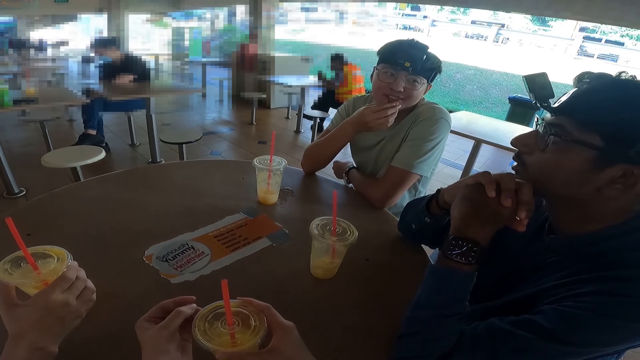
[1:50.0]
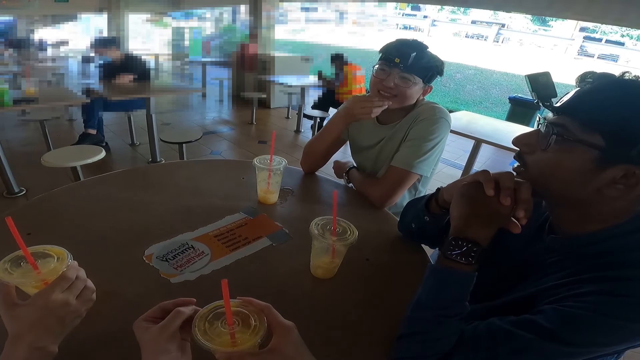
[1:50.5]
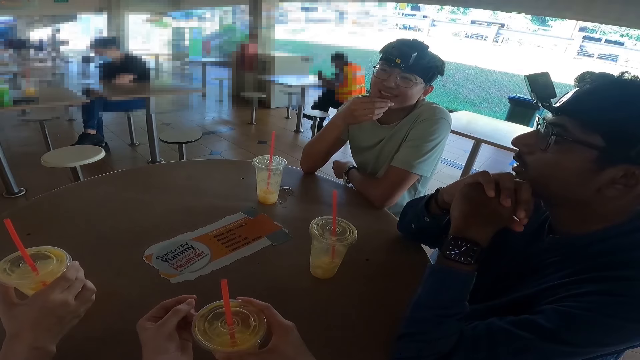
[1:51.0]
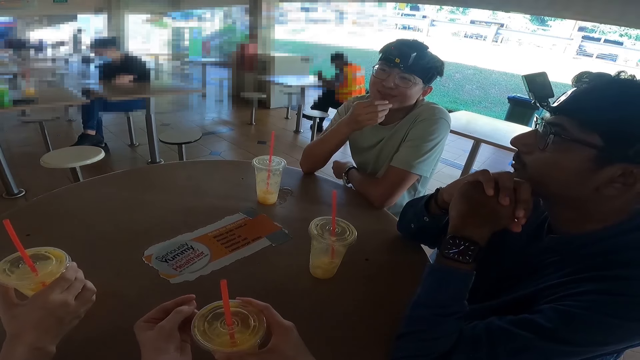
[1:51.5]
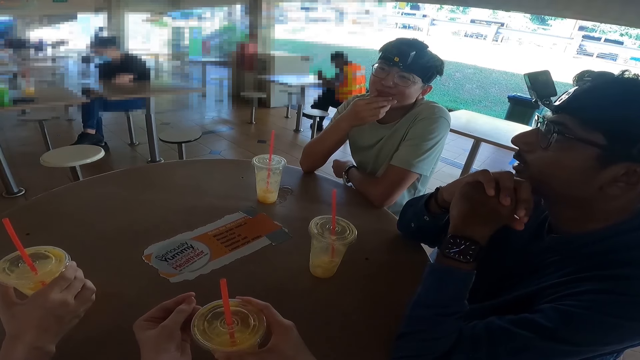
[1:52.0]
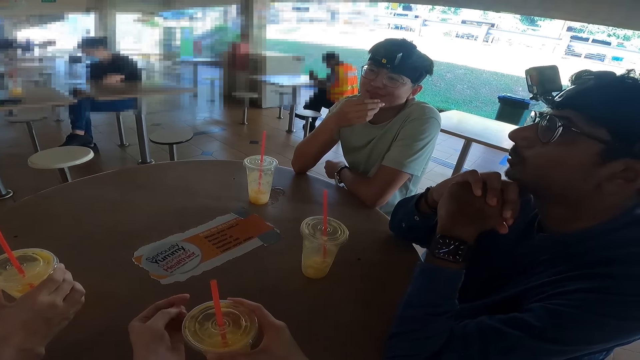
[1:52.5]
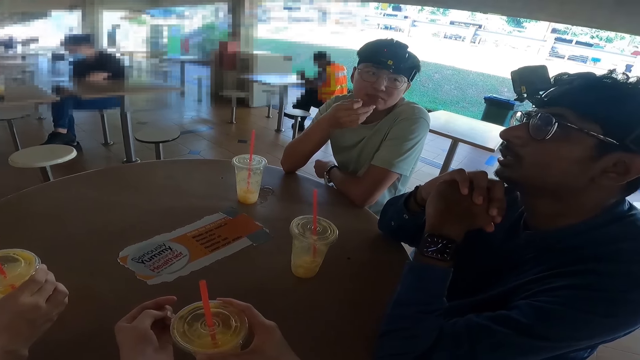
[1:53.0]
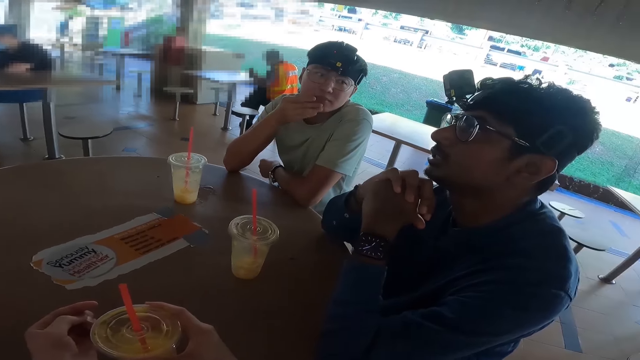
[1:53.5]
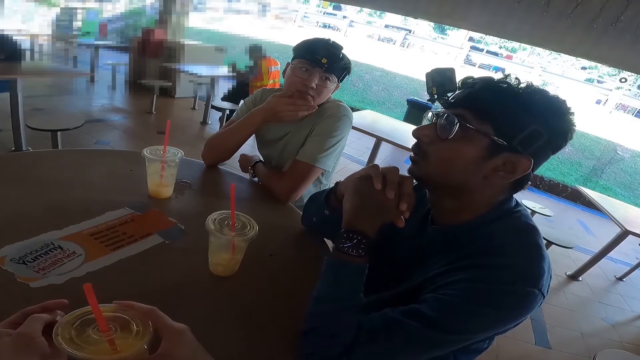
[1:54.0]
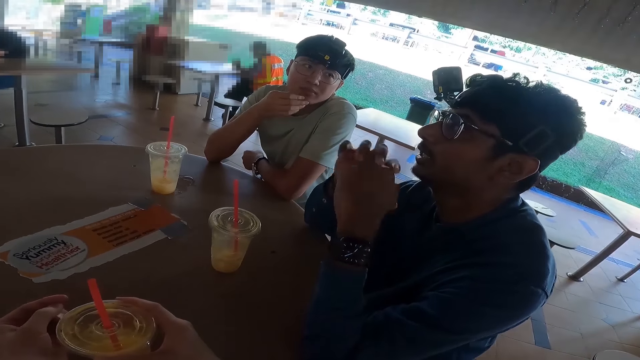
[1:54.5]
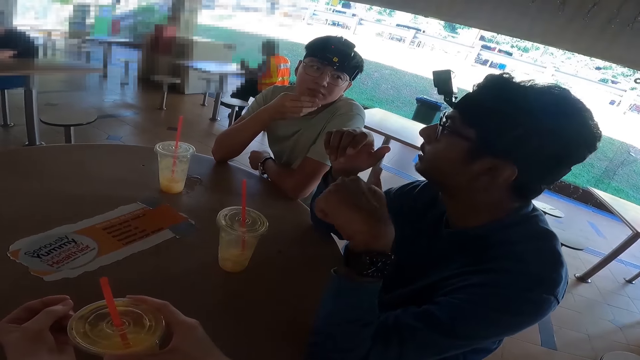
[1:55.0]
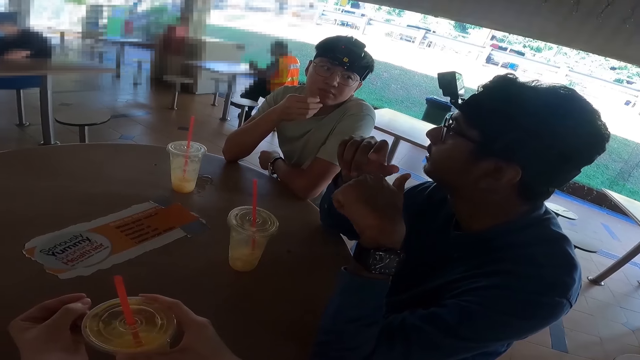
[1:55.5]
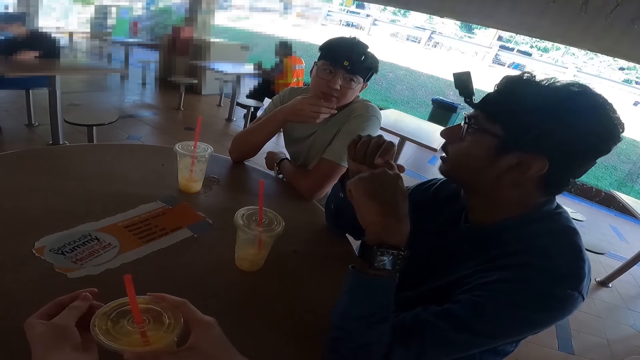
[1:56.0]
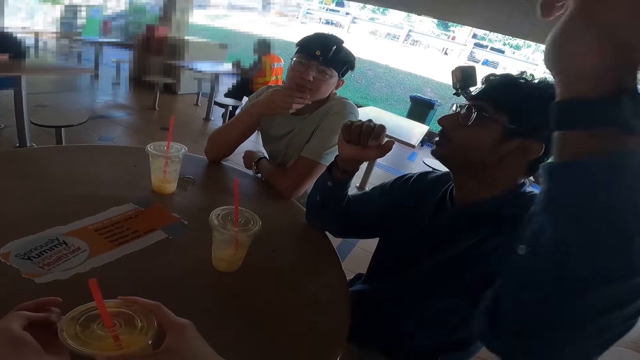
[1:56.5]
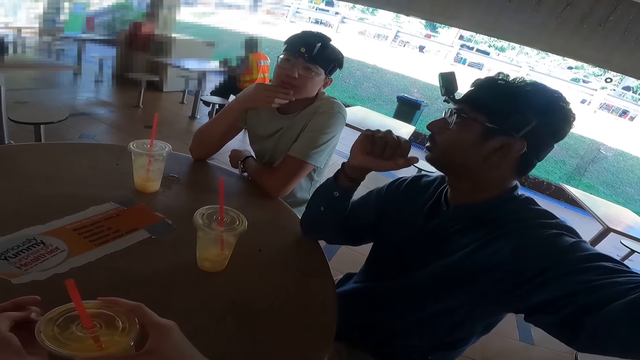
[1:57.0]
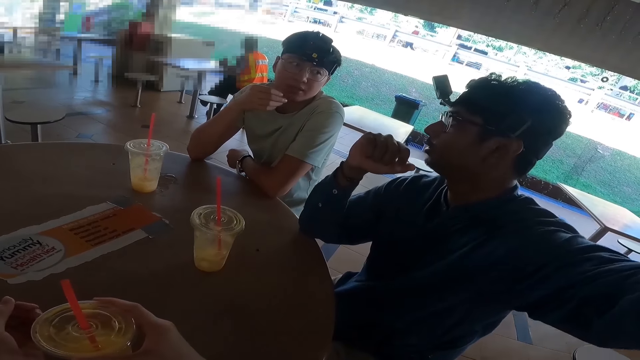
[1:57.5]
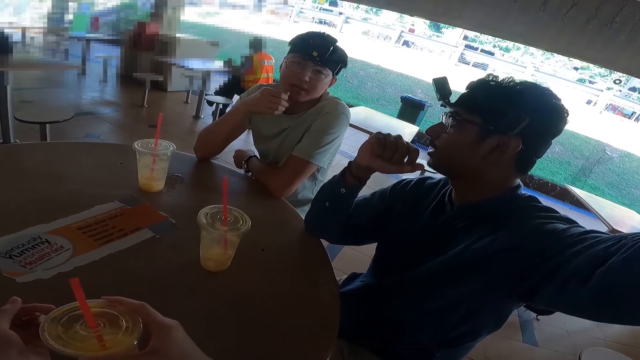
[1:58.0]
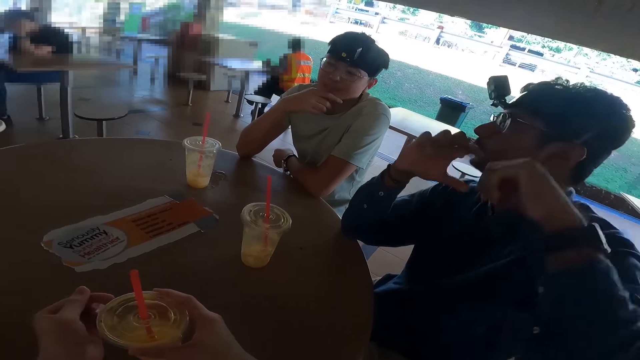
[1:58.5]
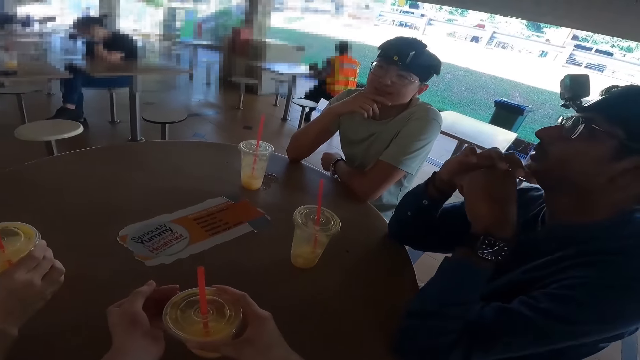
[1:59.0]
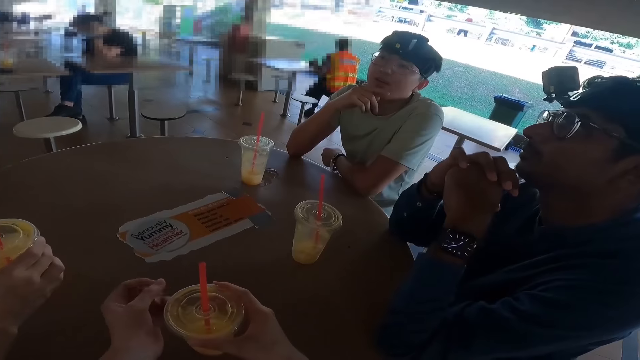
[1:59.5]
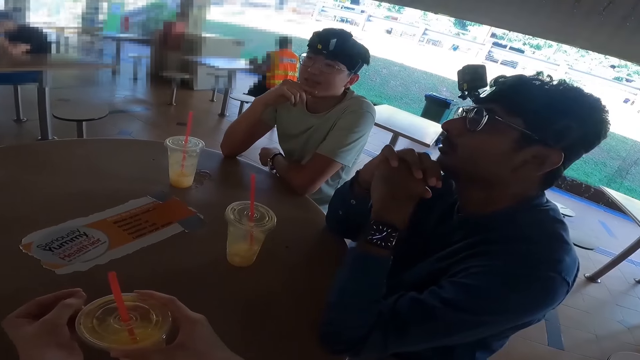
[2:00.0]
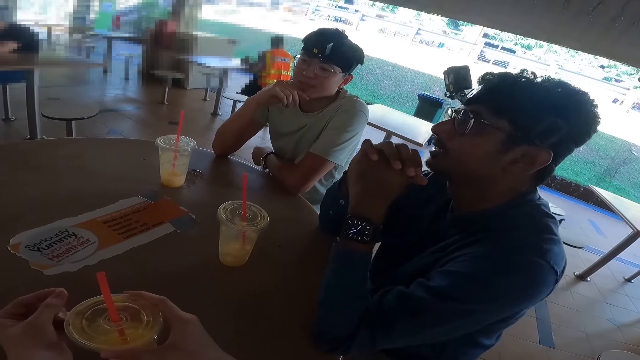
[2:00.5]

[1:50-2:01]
A man talks and moves the hands.

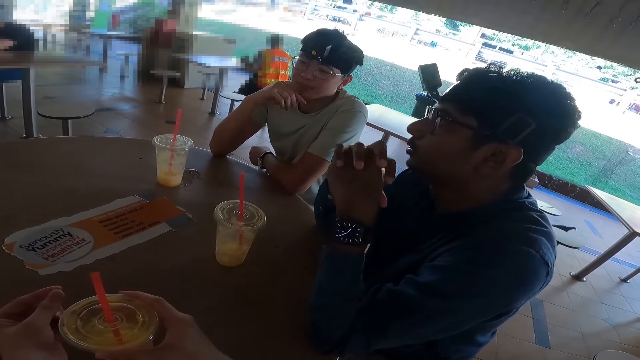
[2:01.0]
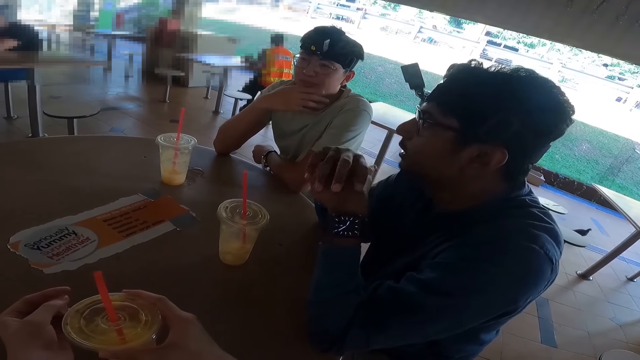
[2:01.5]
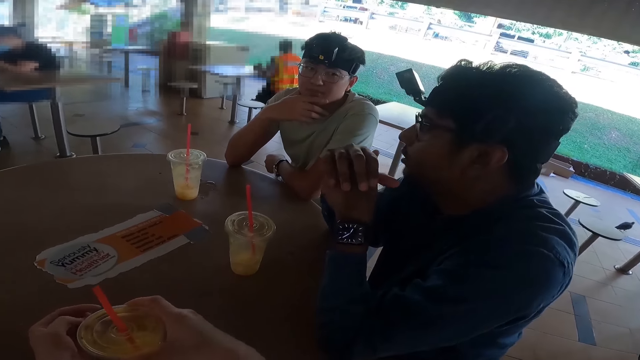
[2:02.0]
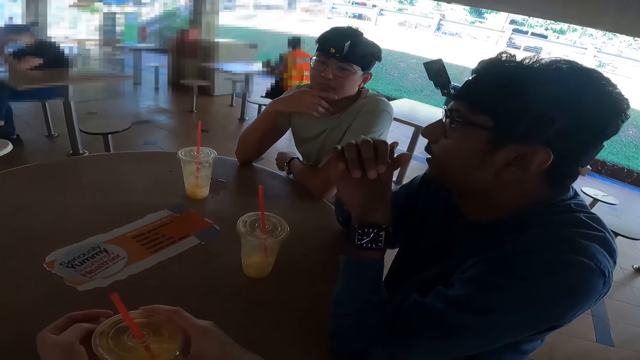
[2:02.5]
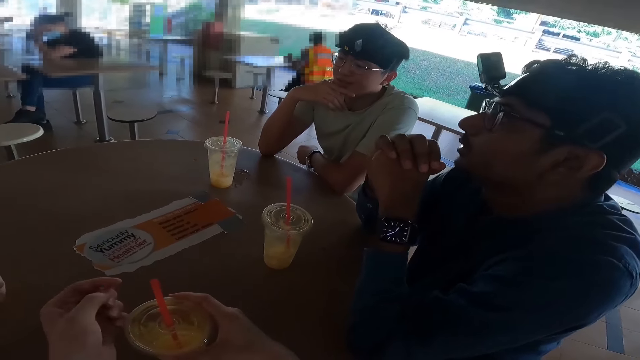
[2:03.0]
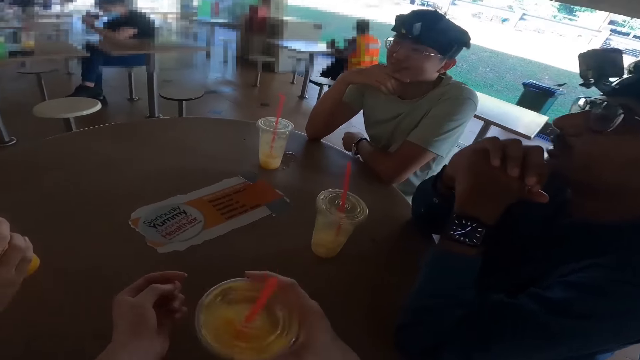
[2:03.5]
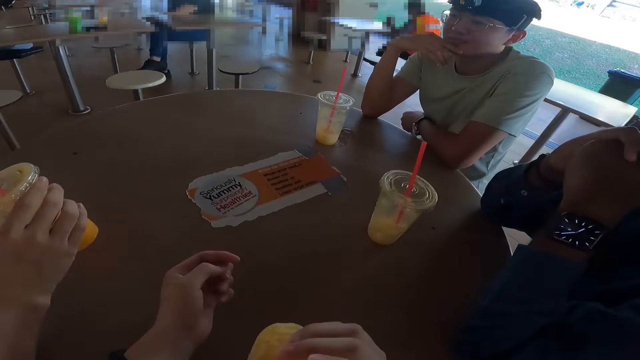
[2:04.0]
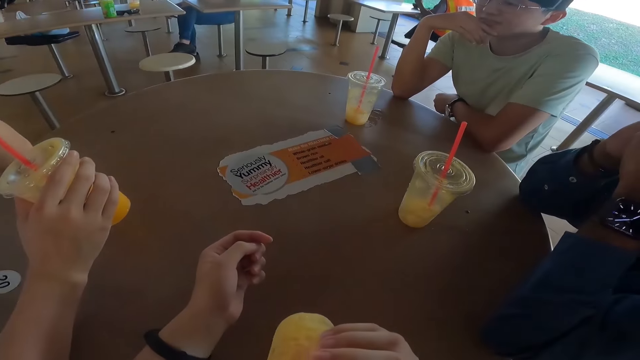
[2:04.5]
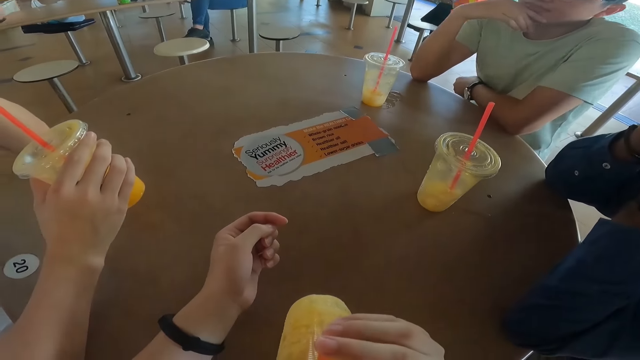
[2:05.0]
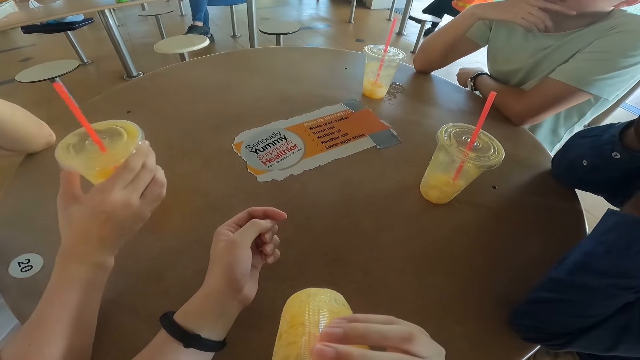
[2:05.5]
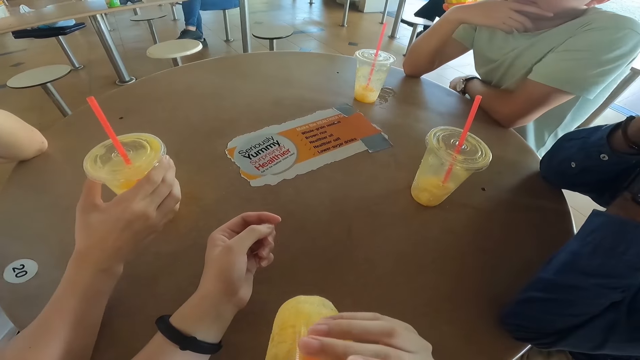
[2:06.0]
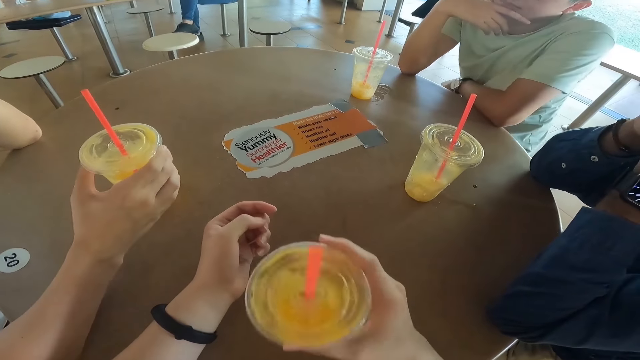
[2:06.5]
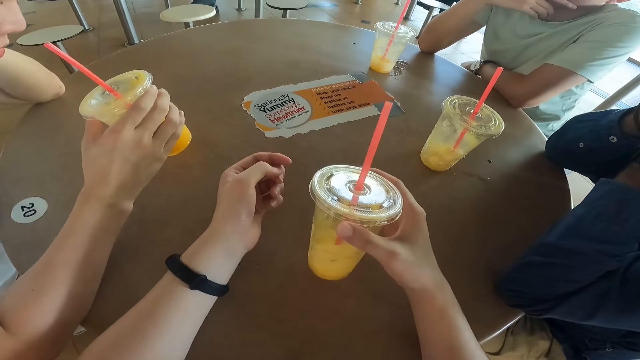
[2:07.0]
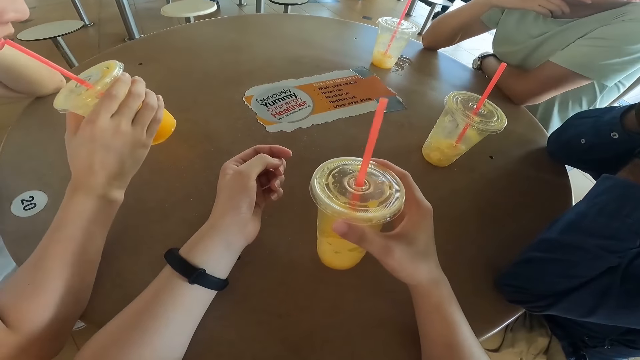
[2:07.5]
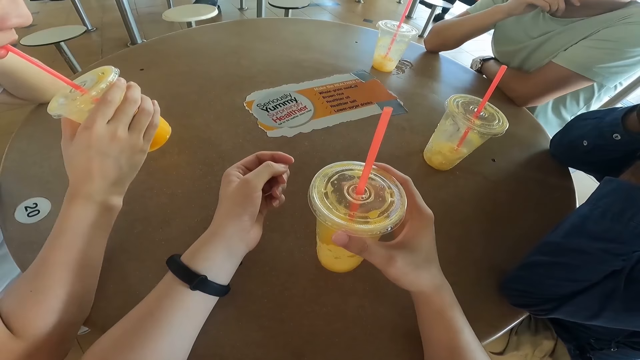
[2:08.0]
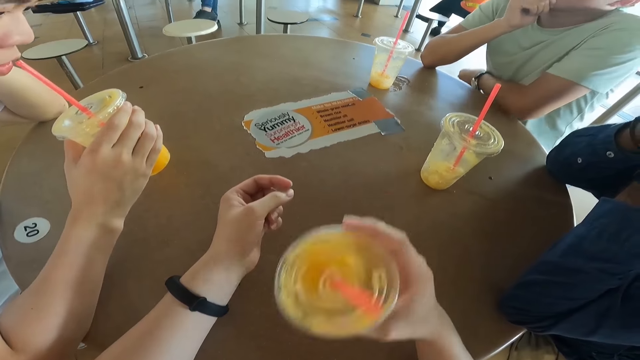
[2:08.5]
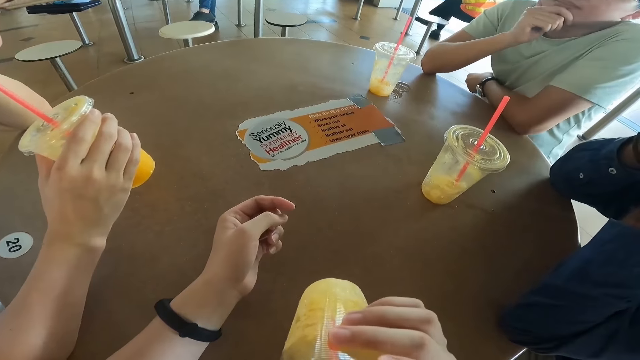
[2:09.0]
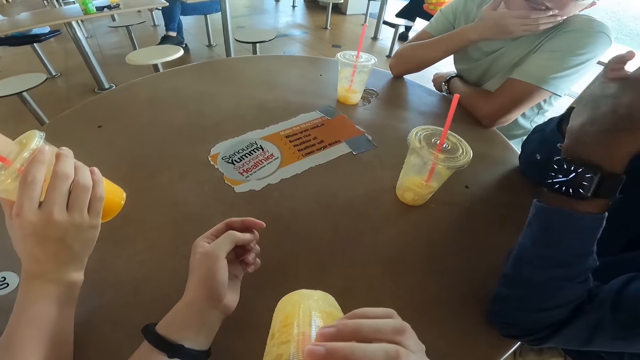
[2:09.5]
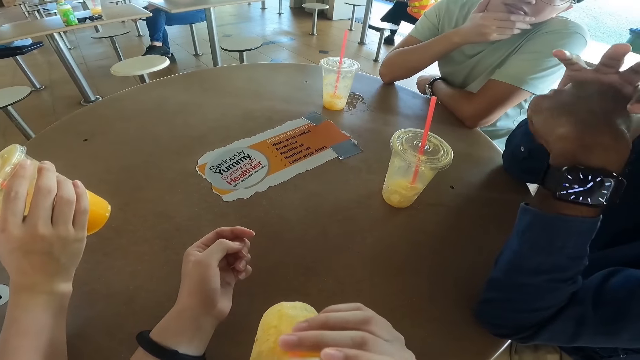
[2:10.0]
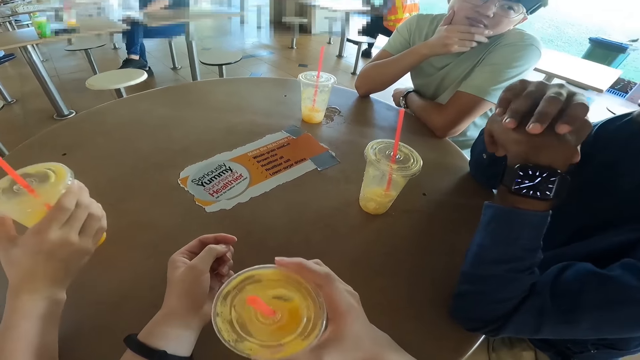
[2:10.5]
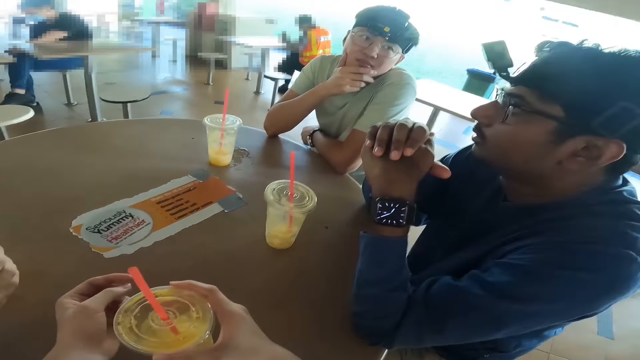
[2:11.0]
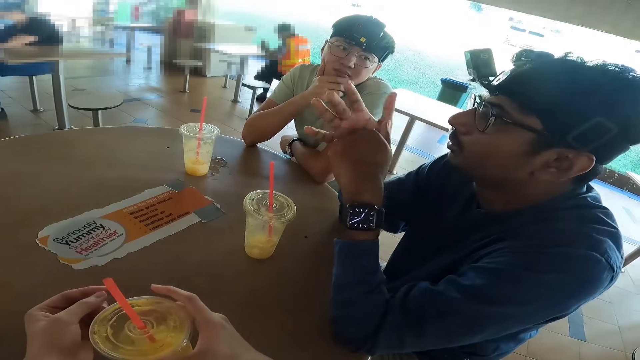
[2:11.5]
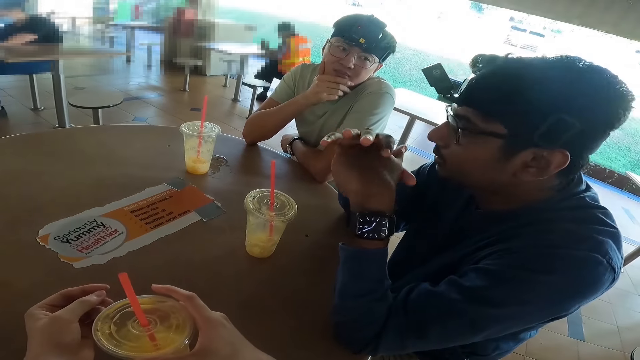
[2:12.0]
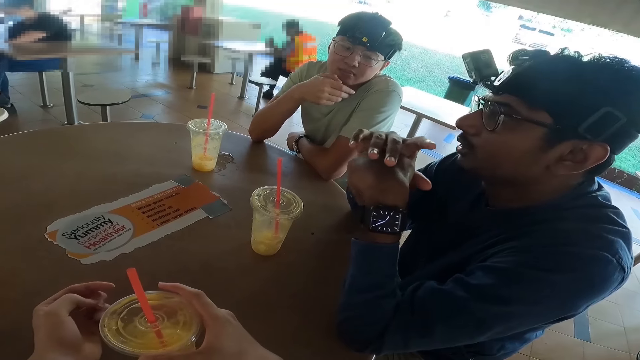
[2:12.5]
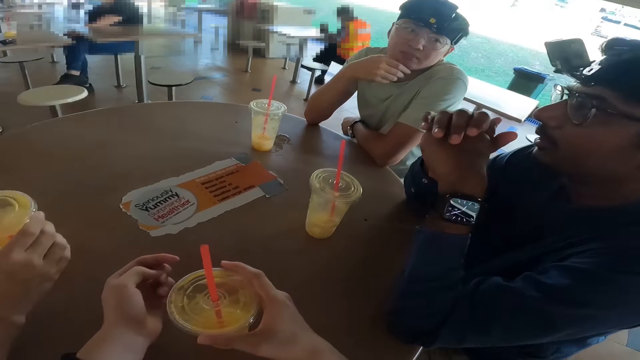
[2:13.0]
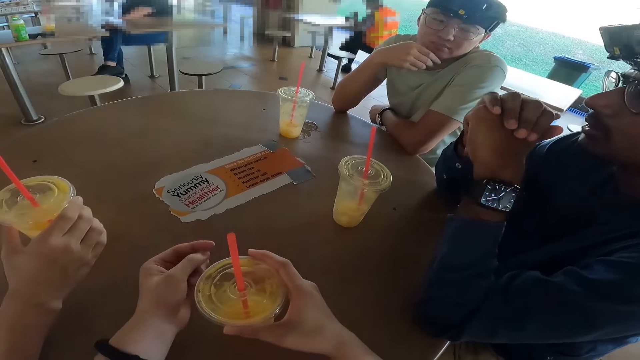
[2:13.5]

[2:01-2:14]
The camera wearer drinks the juice. A man drops the juice. The camera wearer drops the juice. Another man talks.
